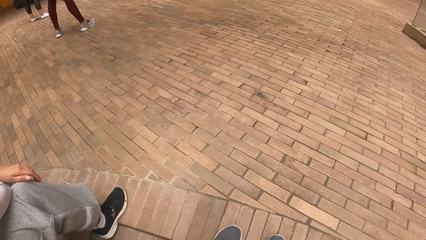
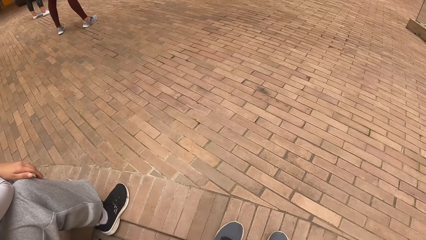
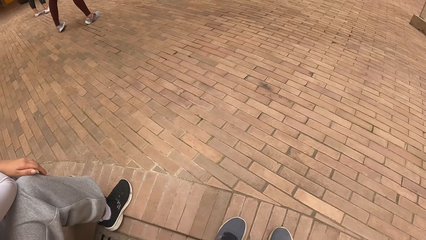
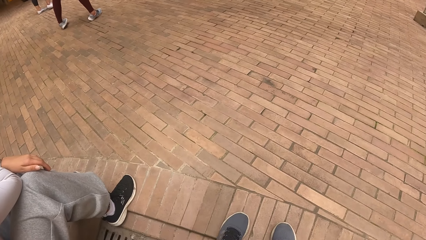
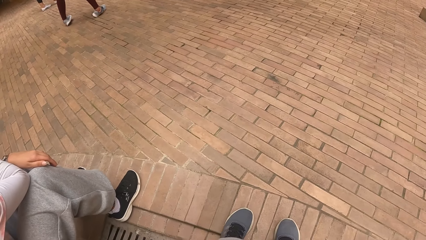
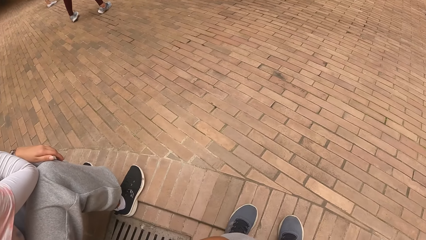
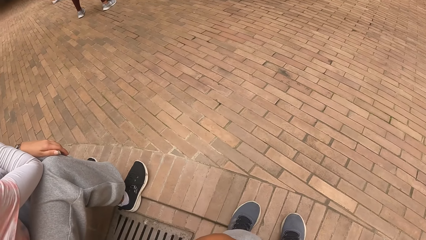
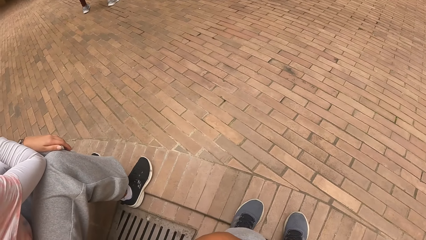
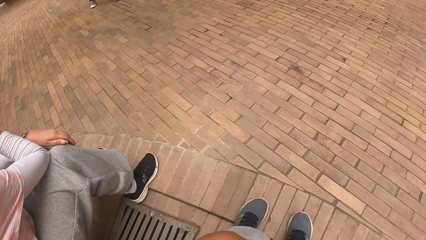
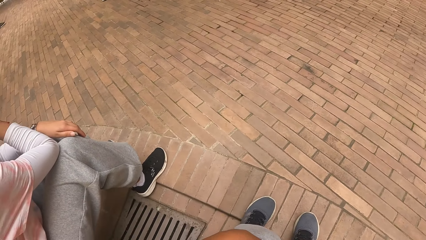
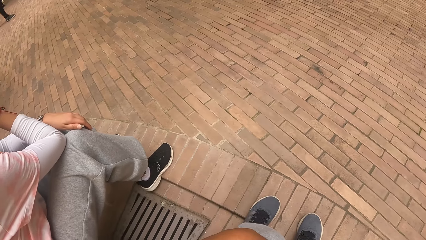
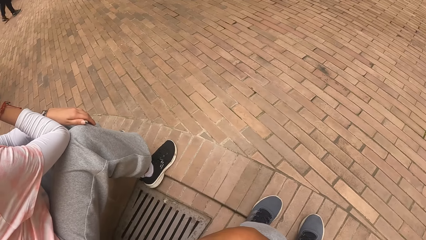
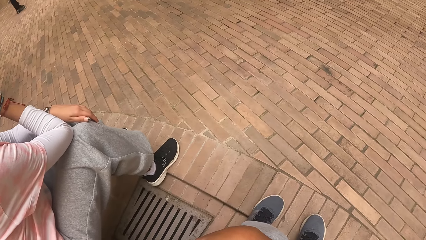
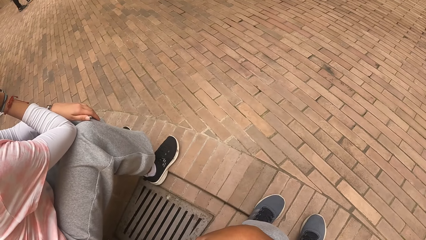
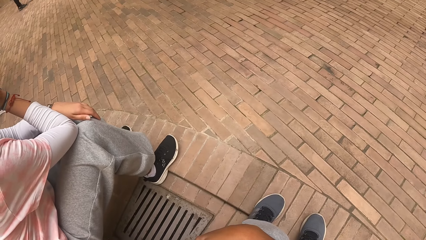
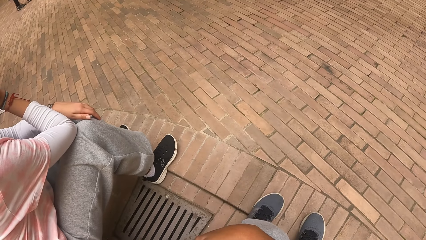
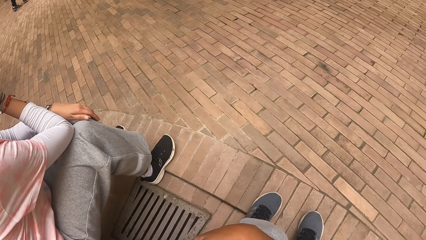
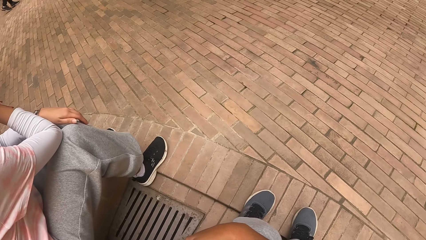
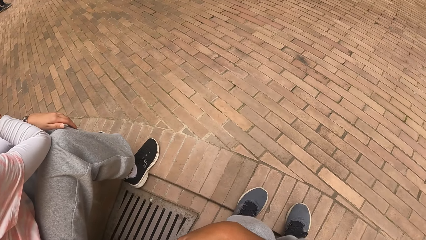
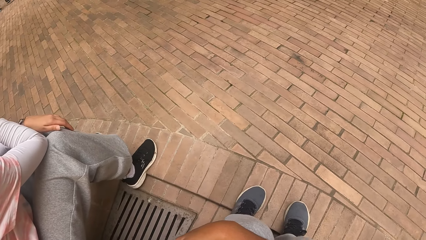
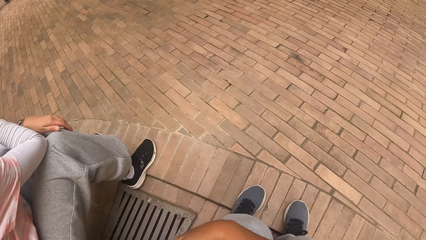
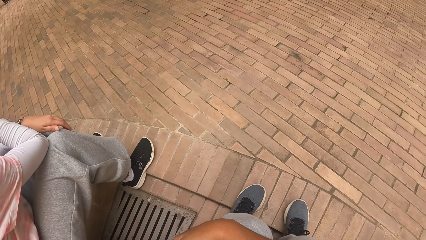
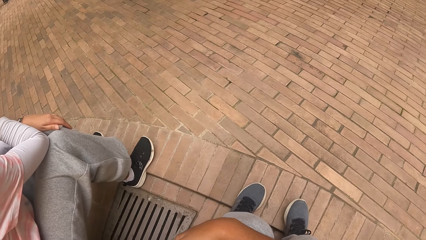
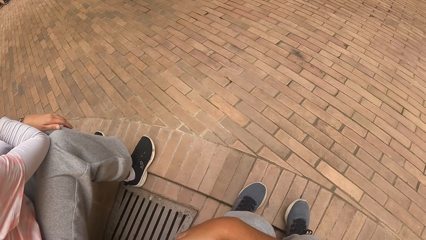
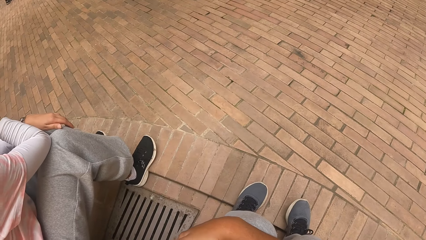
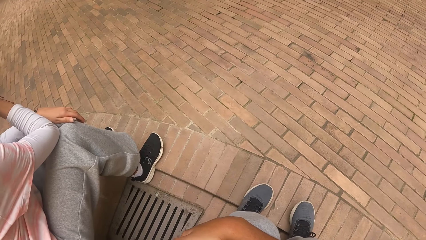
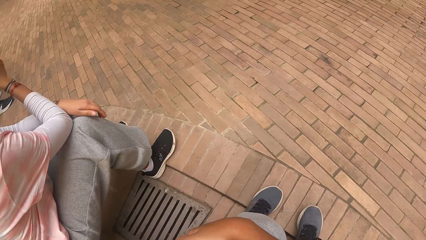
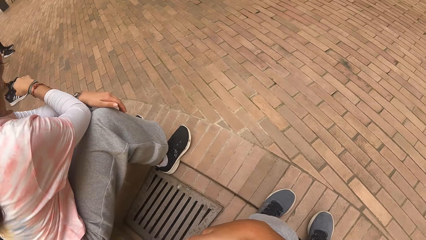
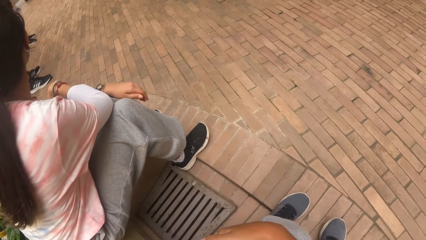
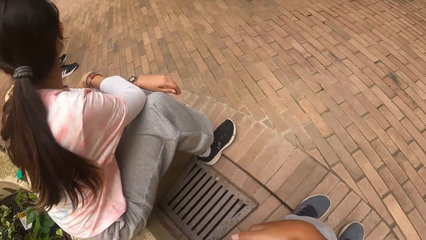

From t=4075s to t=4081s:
The camera wearer looks around.

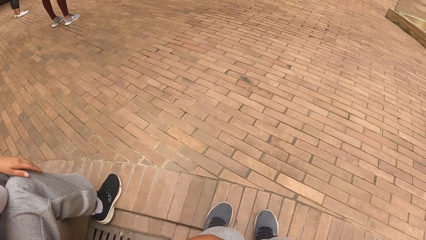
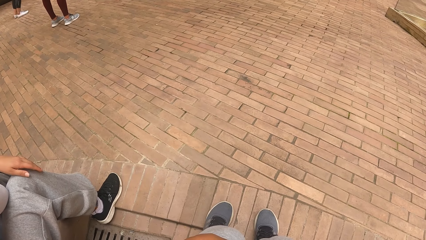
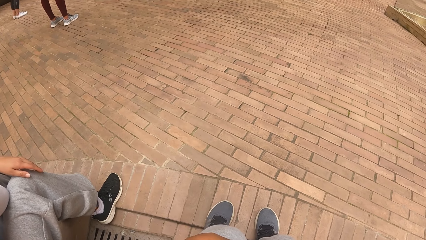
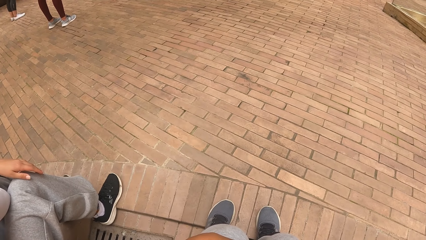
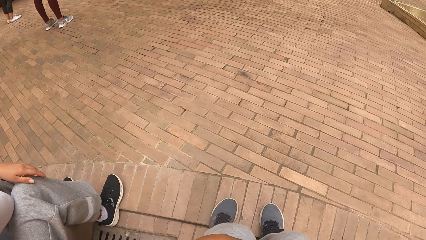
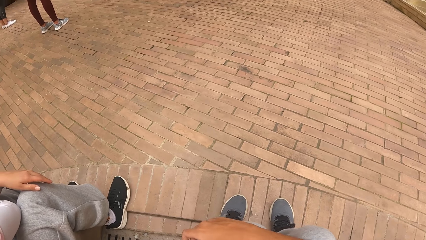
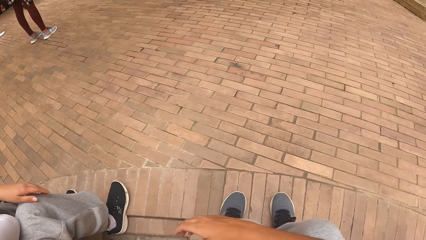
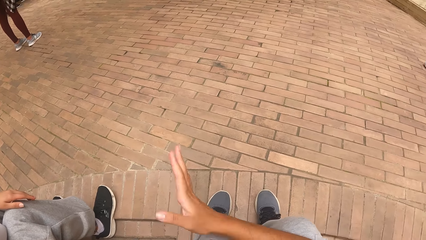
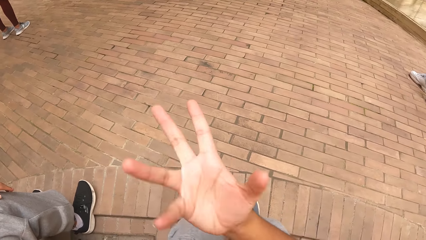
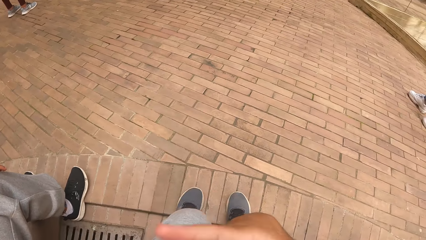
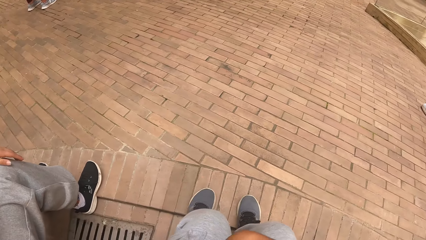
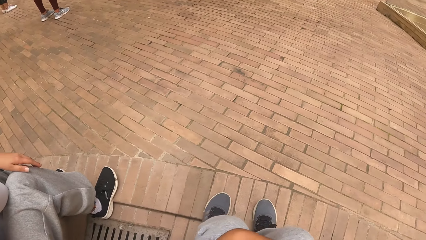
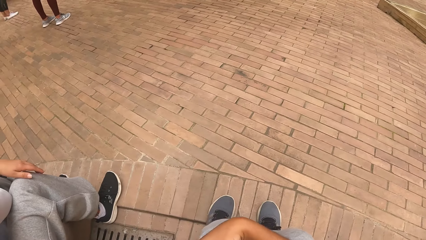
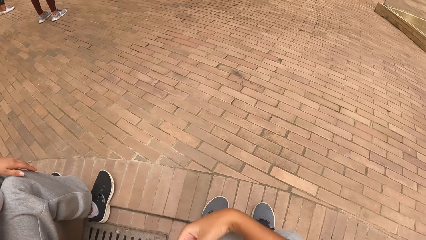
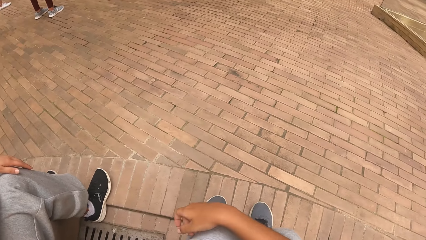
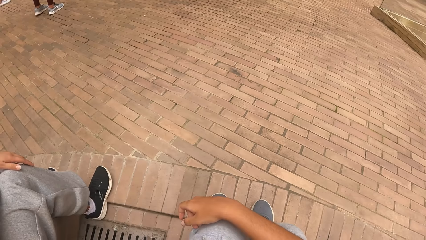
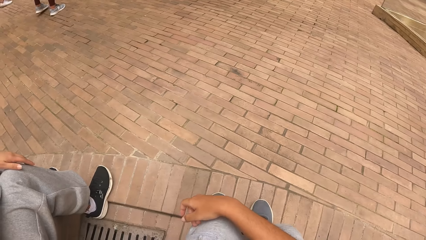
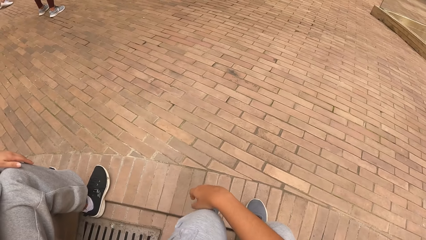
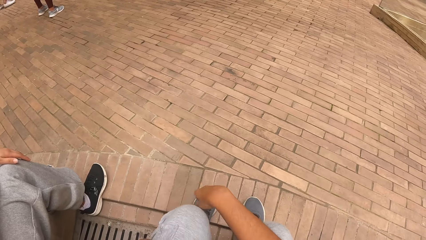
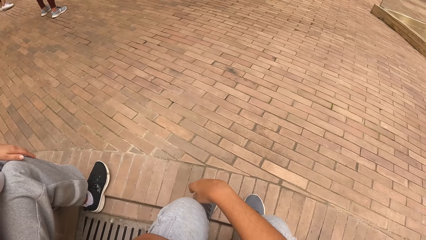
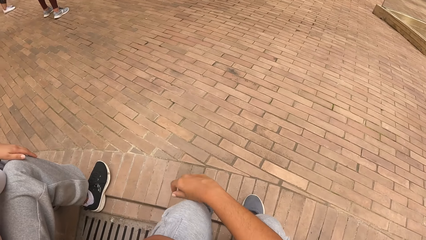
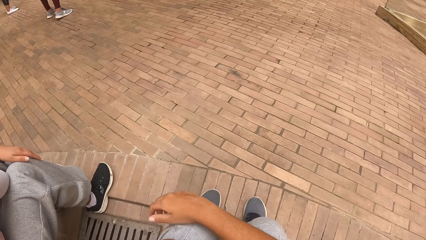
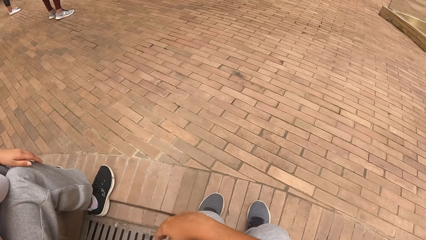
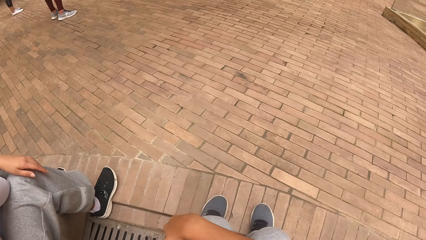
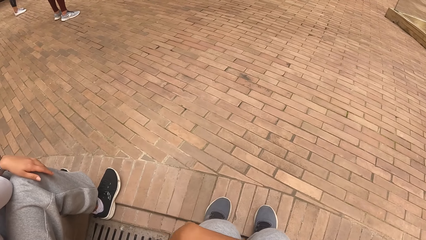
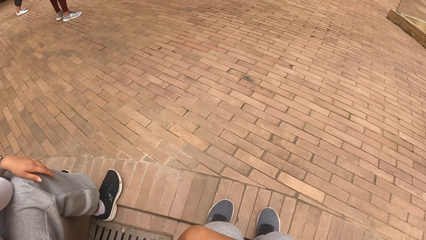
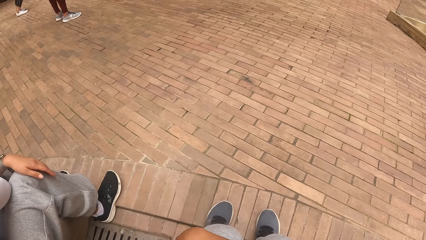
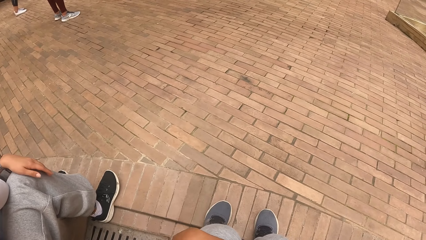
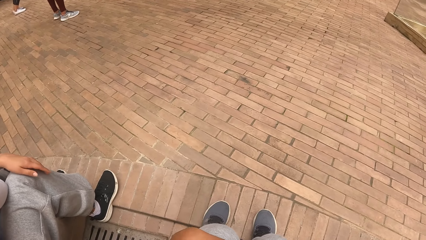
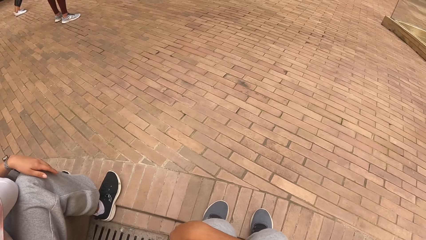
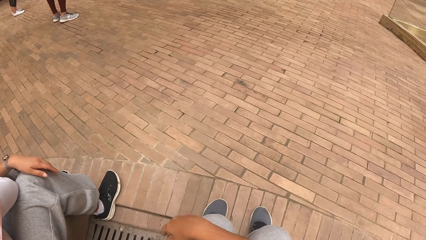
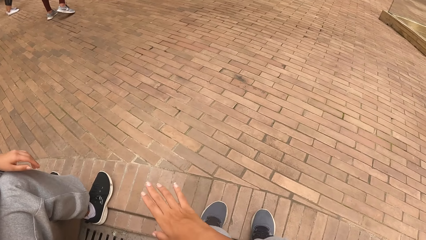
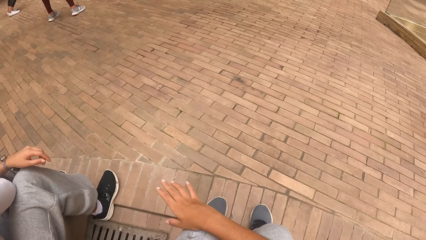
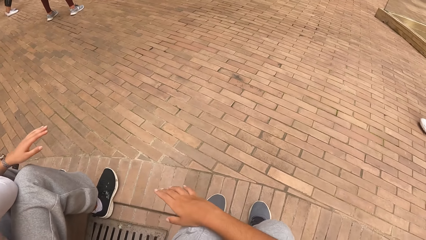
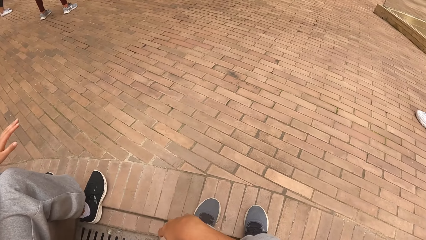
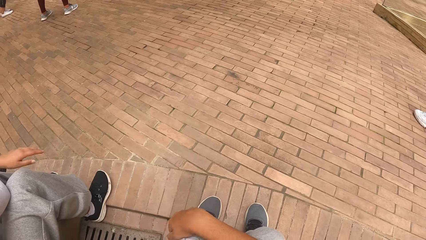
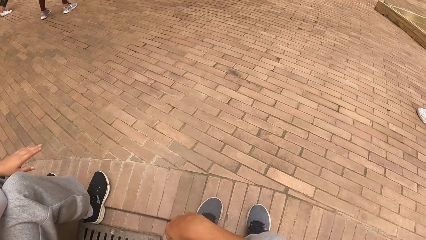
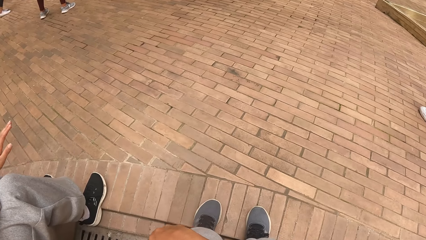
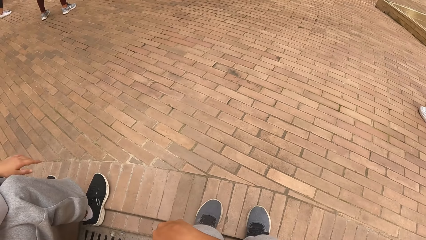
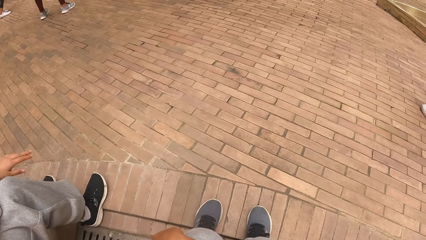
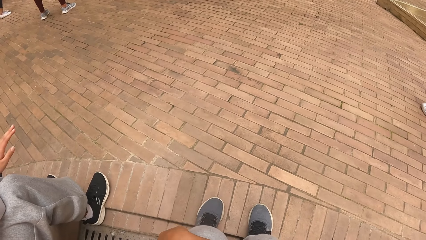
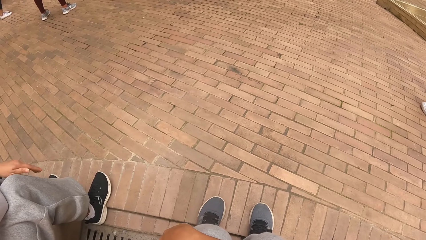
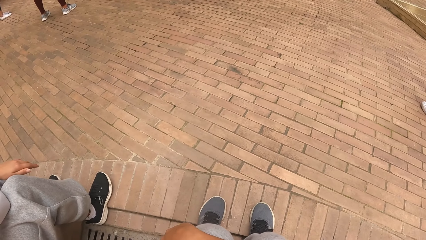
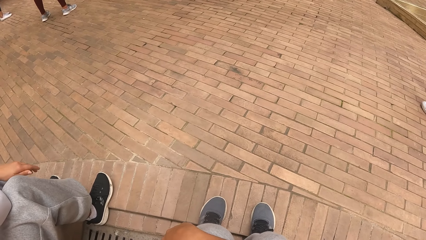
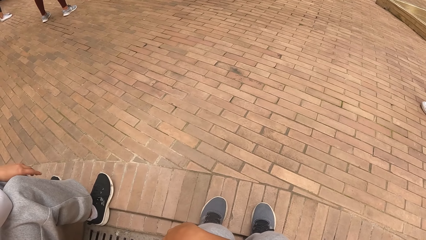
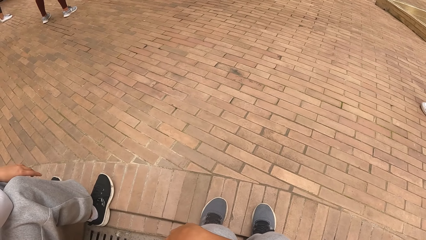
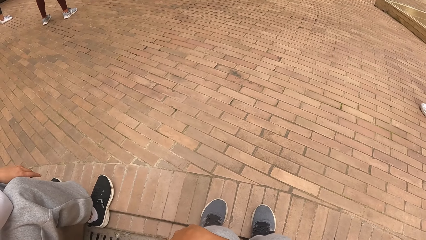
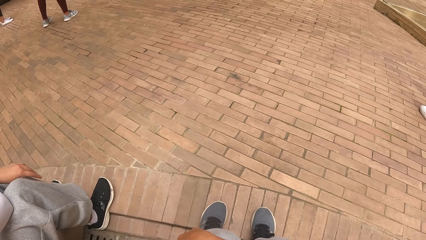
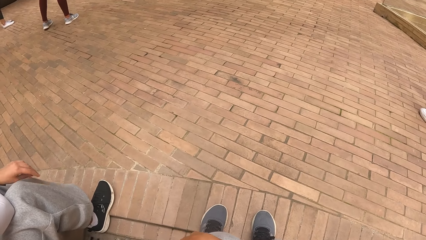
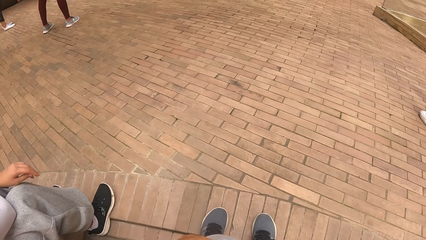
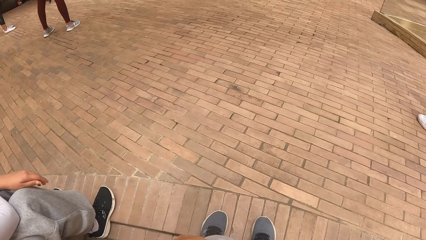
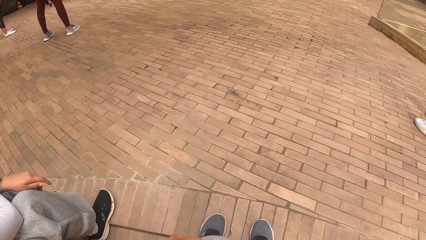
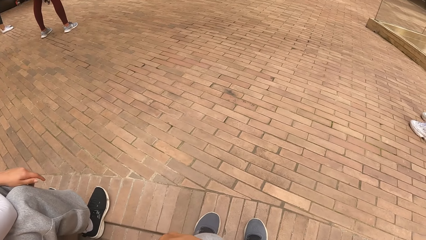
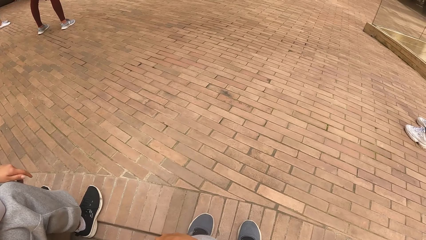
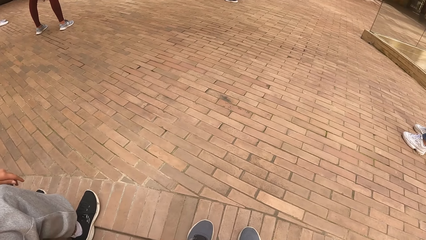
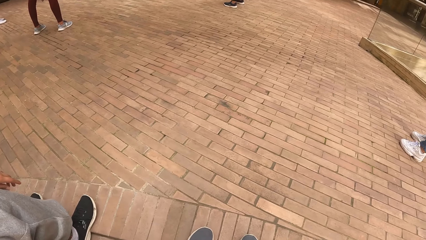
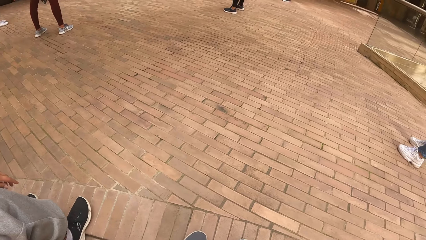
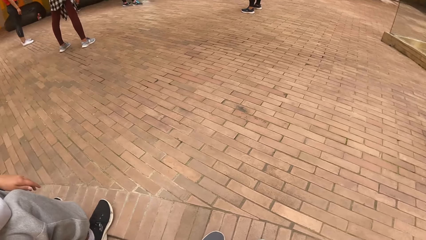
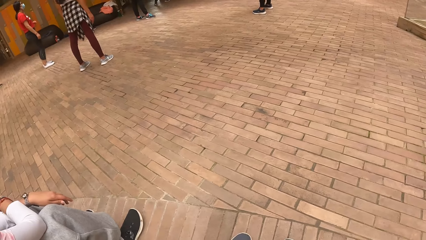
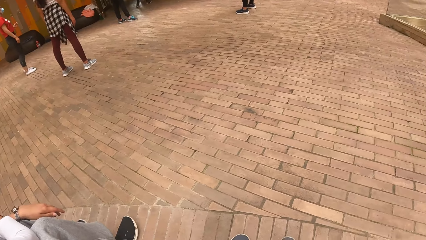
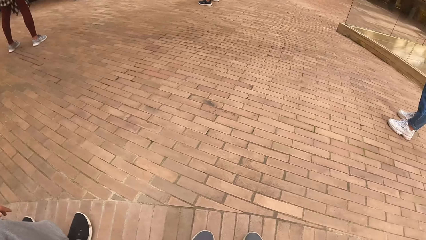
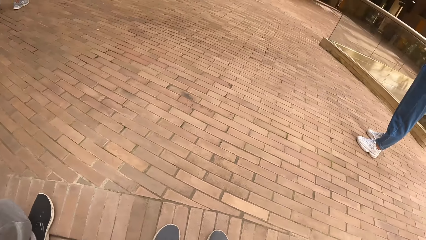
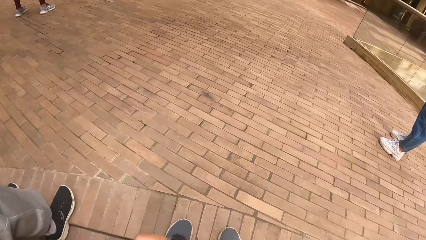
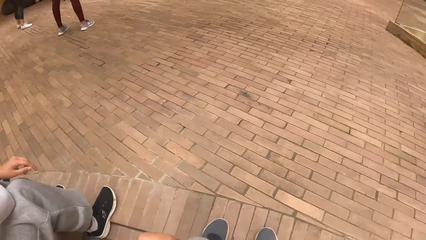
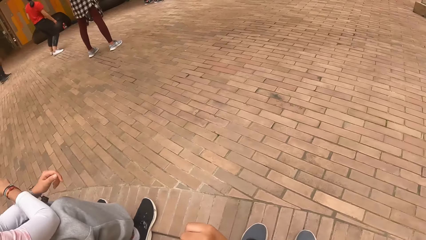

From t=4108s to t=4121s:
The camera wearer raises their hand up. They look around.
